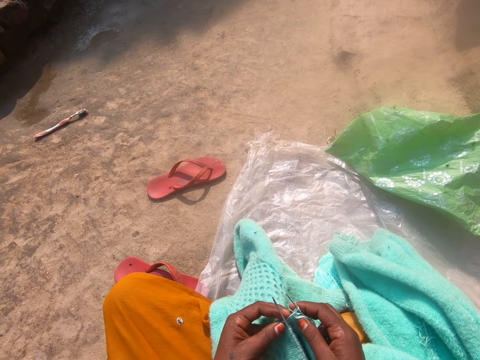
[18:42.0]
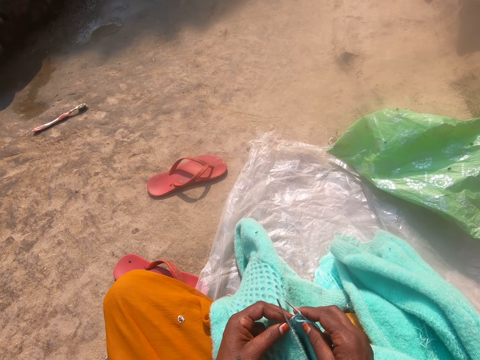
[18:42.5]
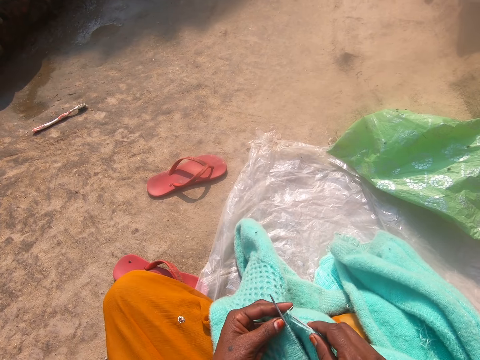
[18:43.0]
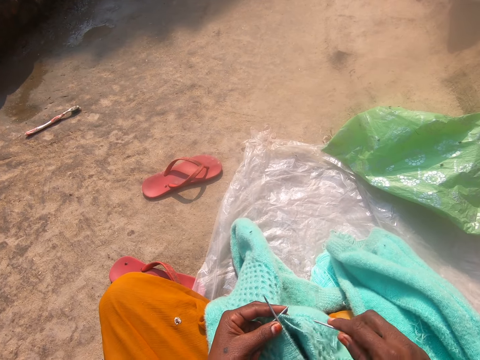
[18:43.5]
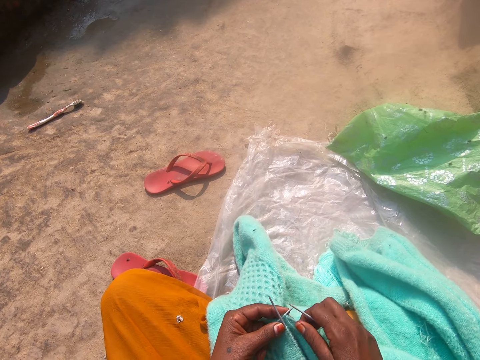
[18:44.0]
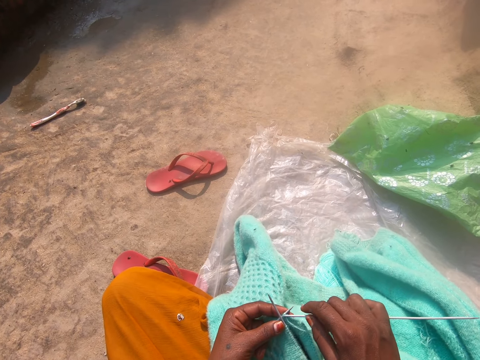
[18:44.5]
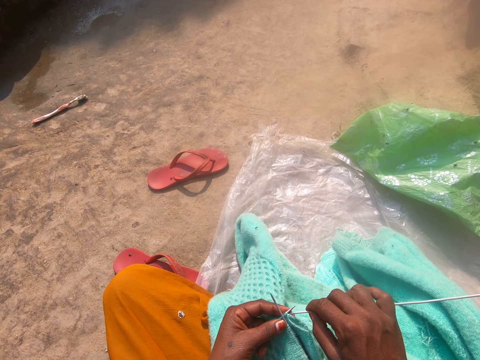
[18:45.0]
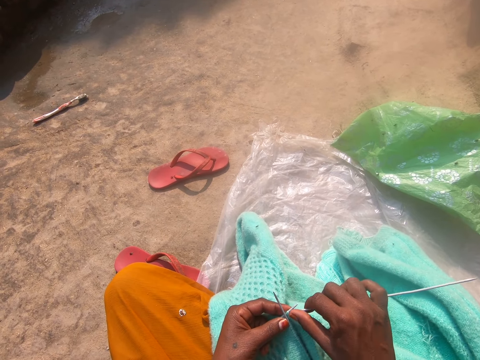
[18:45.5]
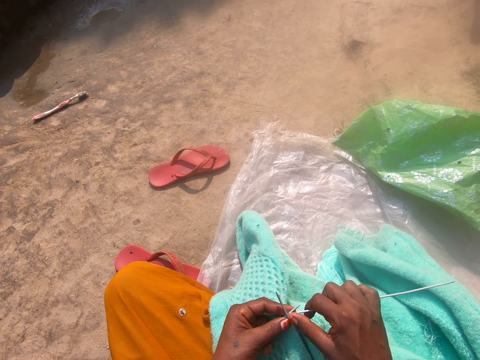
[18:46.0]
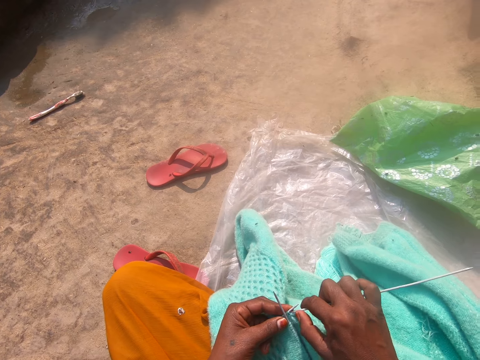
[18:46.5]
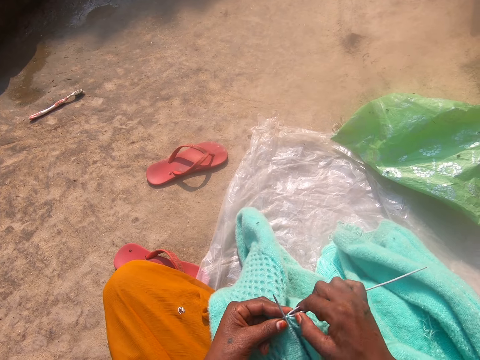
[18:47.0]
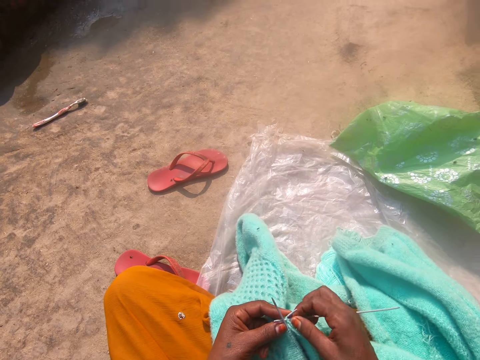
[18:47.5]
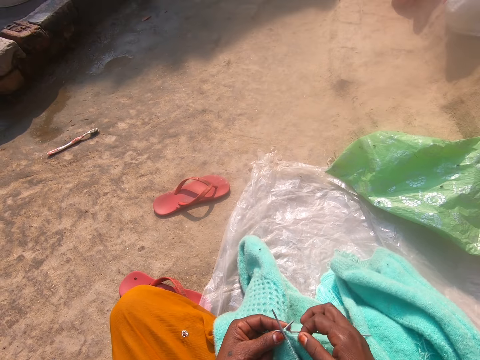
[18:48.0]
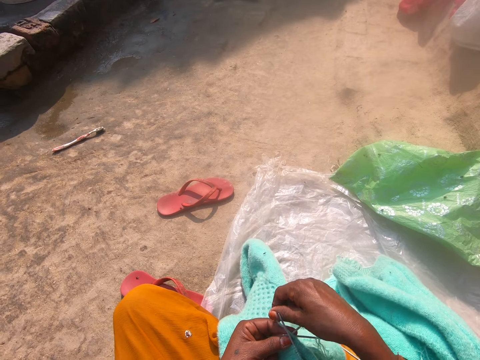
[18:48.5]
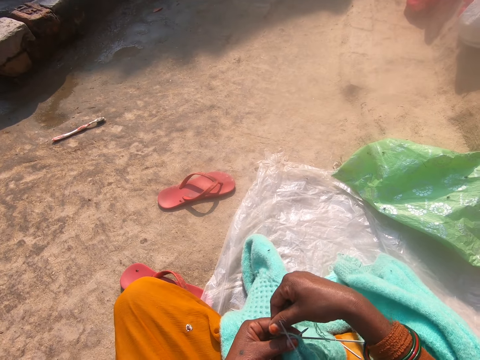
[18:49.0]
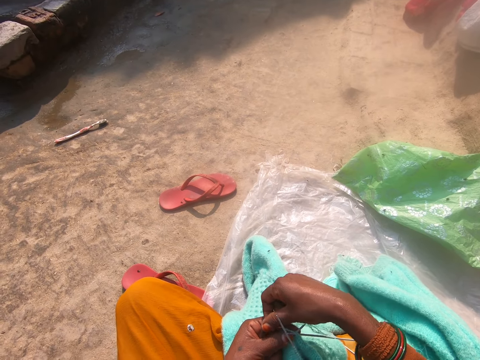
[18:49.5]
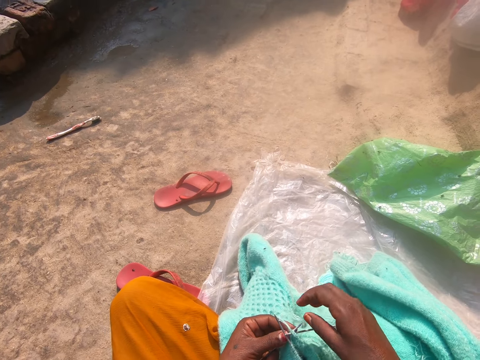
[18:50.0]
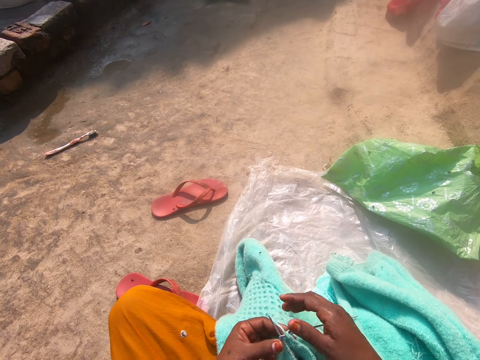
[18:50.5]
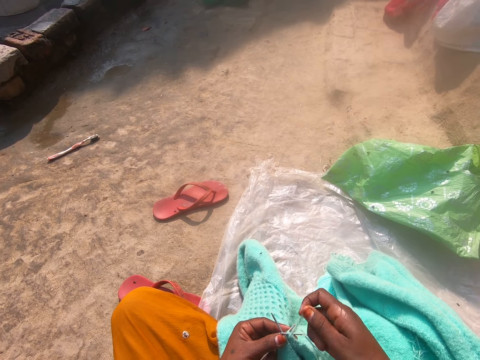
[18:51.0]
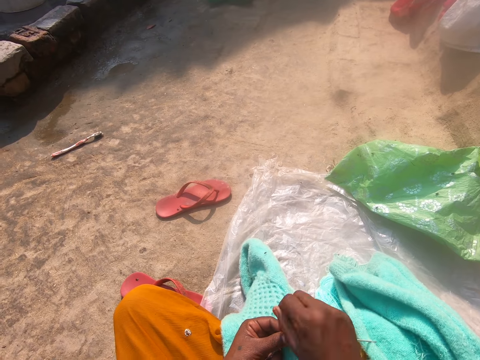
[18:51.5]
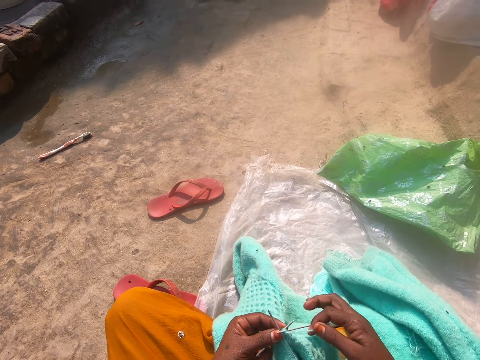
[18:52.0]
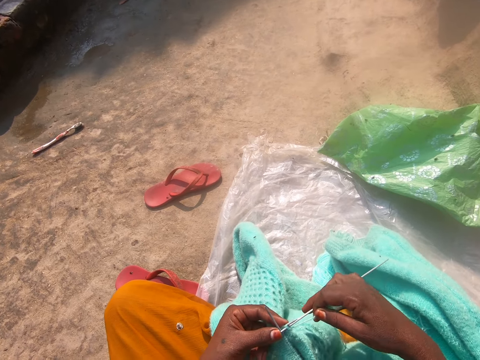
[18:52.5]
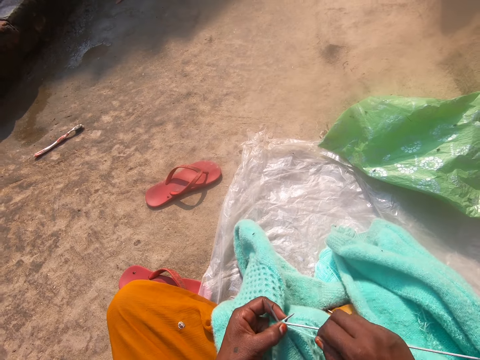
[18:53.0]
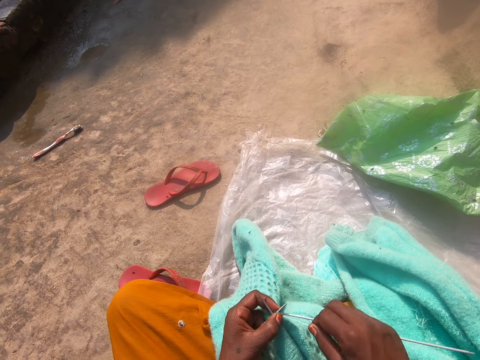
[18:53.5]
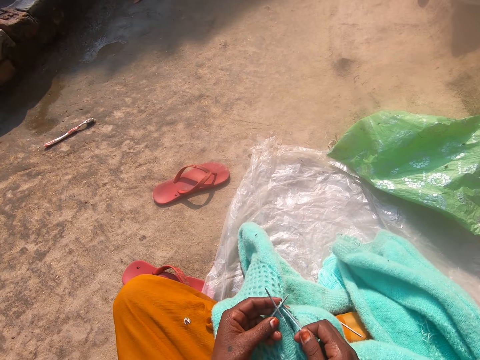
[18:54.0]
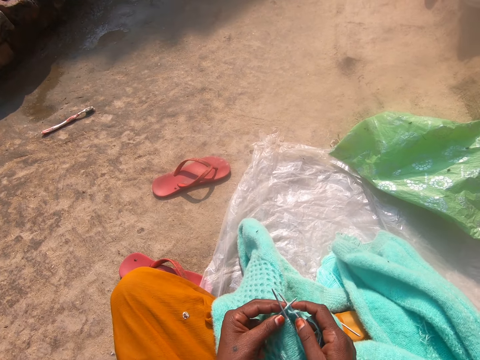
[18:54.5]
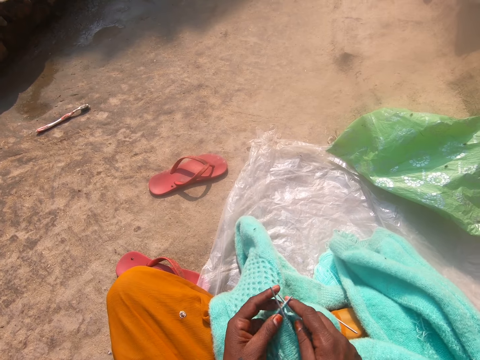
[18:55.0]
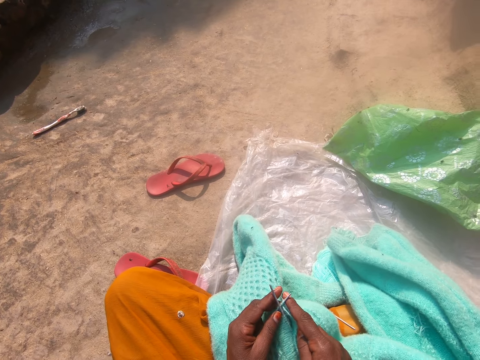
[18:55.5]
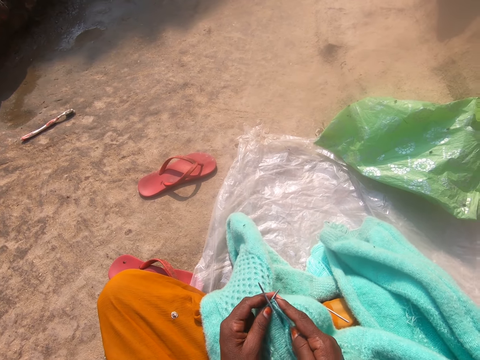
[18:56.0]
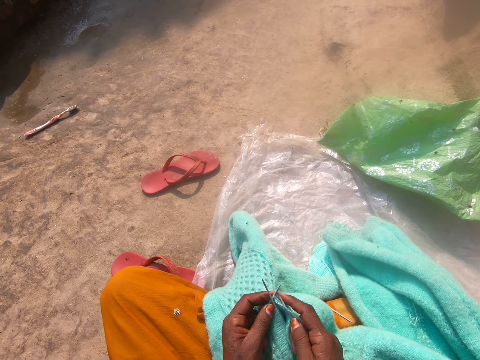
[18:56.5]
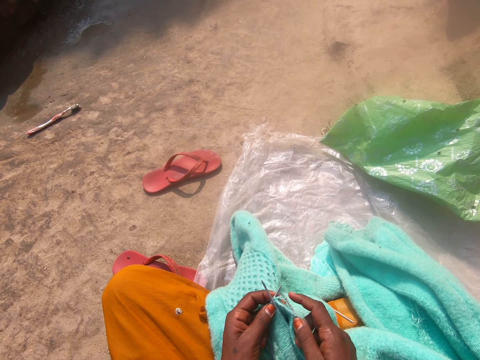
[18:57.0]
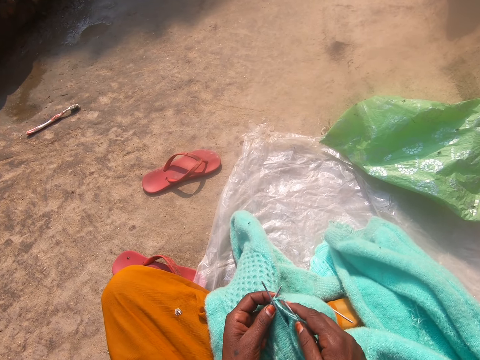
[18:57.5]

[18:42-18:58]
The camera wearer knits the cloth. They roll the string on the knitting needle. They knit the cloth.

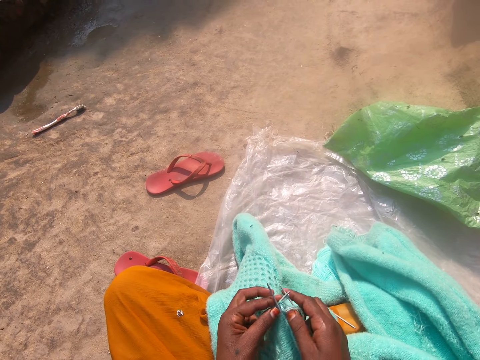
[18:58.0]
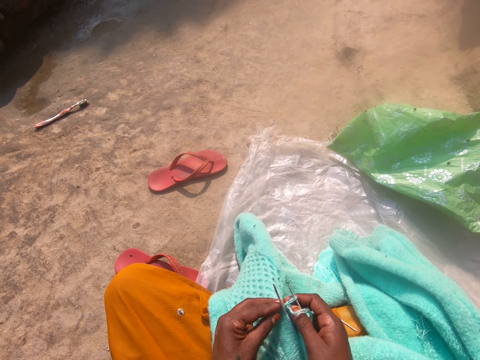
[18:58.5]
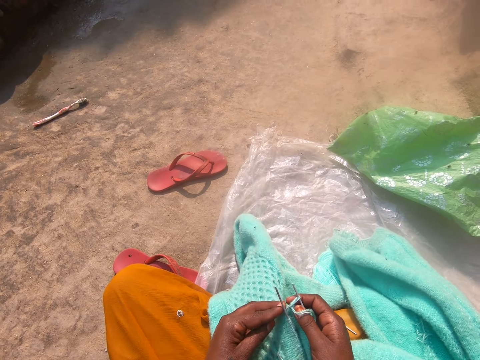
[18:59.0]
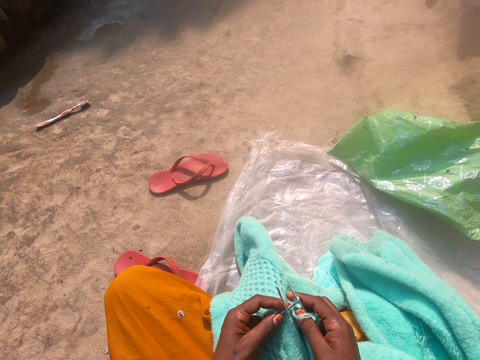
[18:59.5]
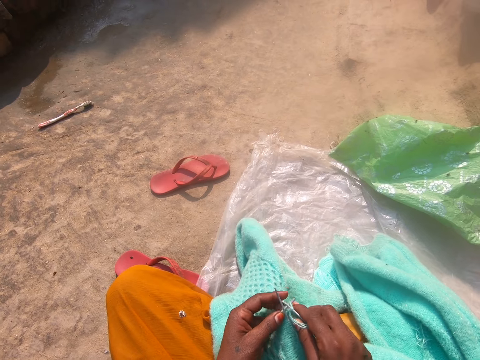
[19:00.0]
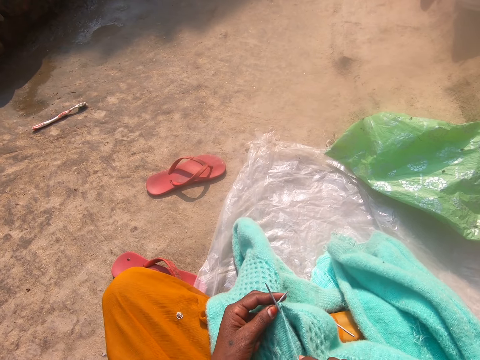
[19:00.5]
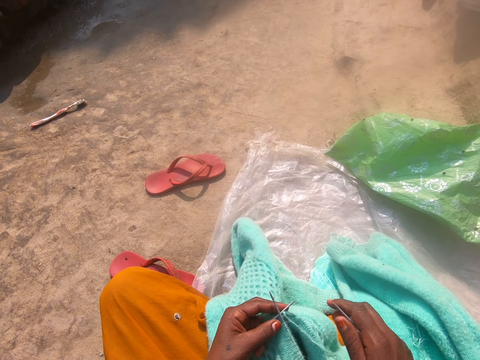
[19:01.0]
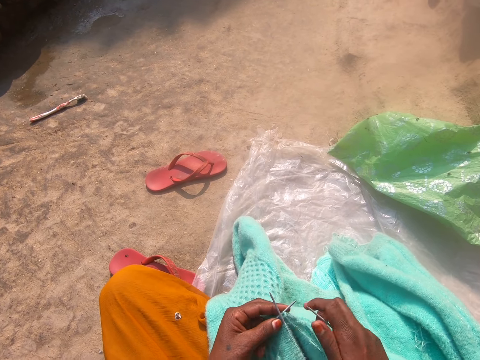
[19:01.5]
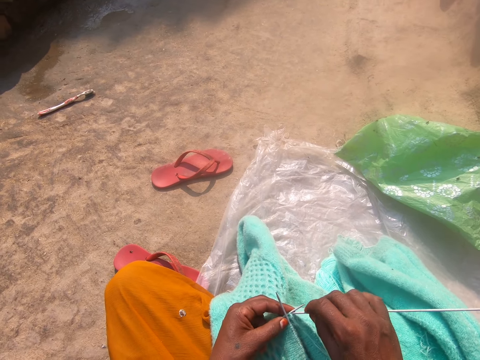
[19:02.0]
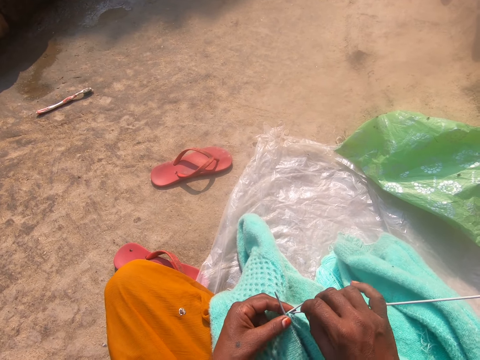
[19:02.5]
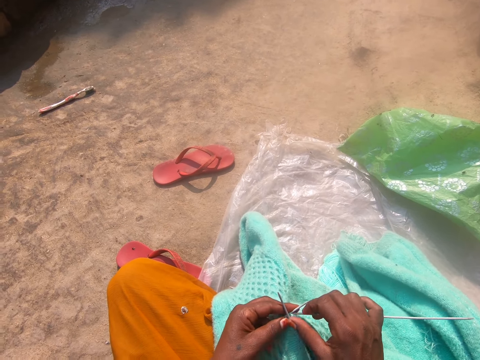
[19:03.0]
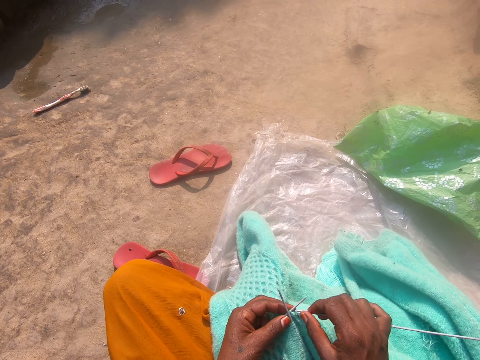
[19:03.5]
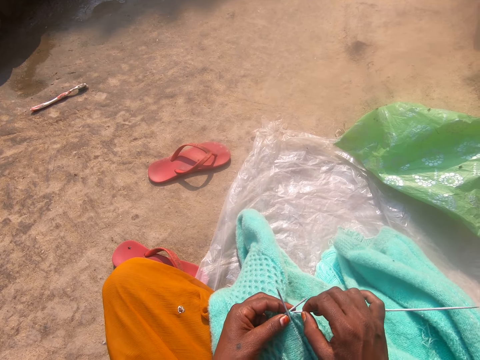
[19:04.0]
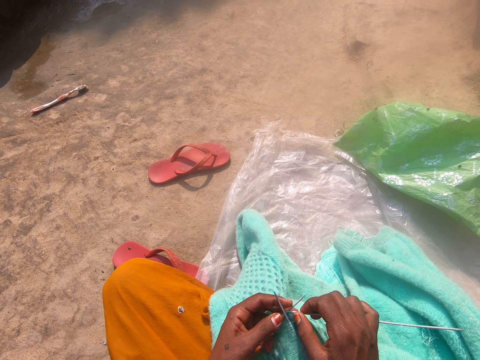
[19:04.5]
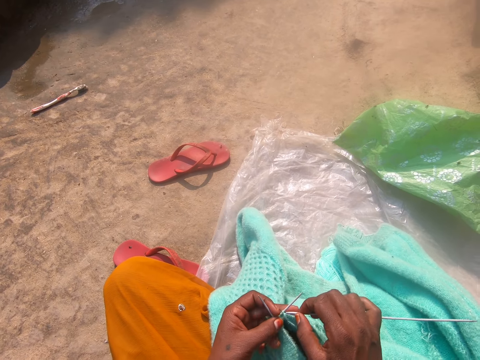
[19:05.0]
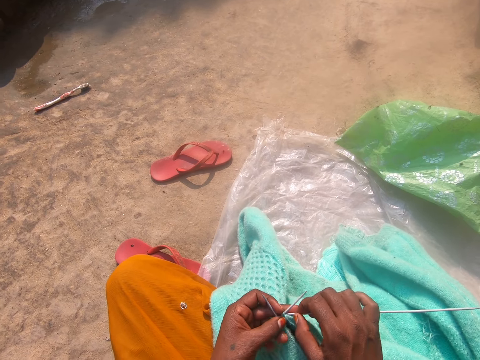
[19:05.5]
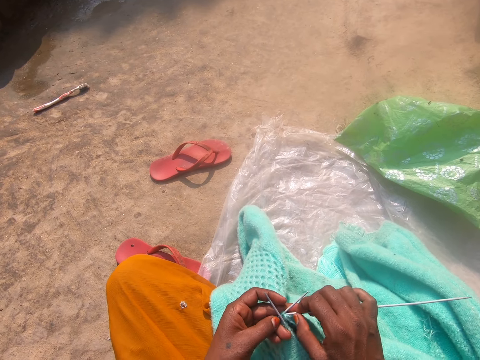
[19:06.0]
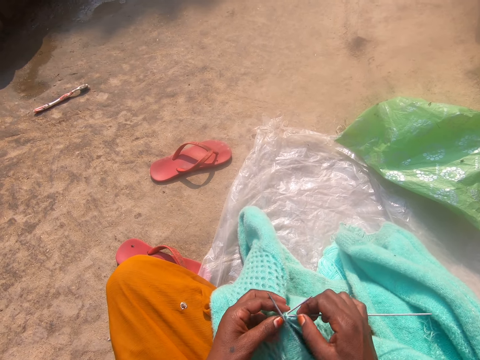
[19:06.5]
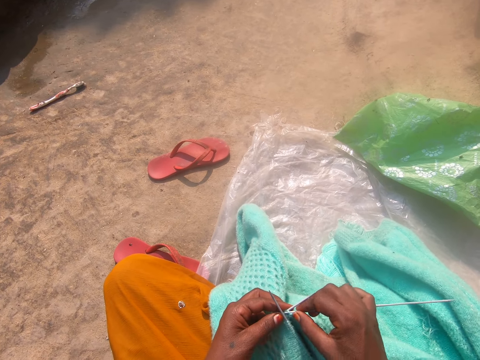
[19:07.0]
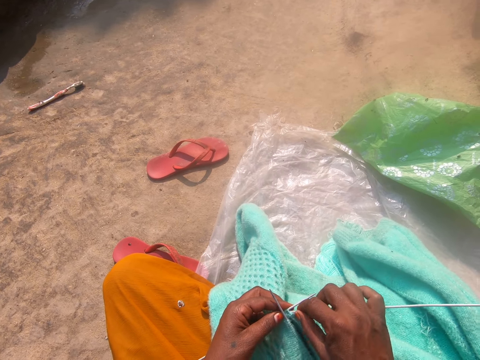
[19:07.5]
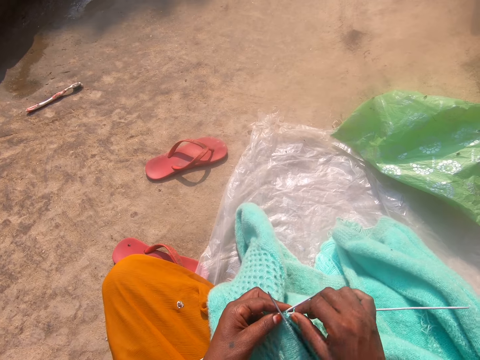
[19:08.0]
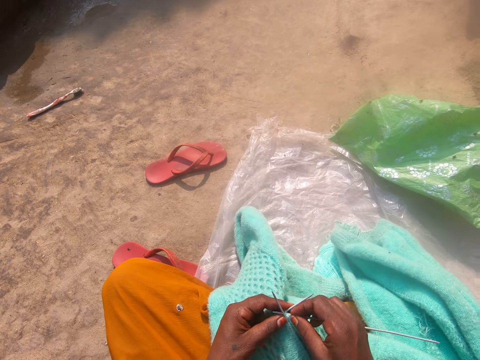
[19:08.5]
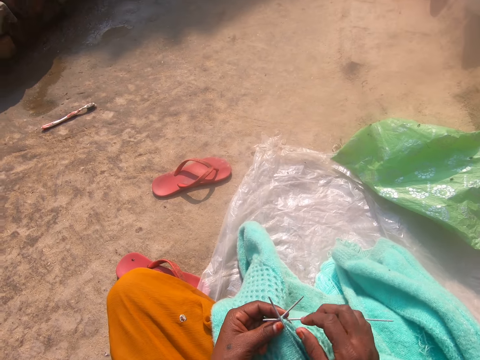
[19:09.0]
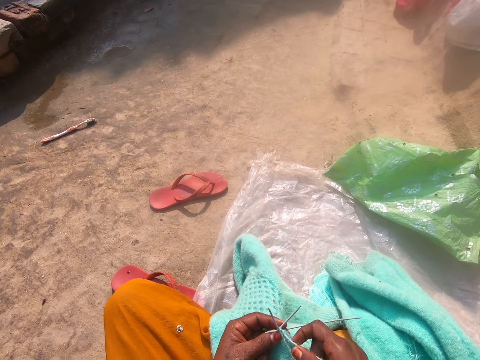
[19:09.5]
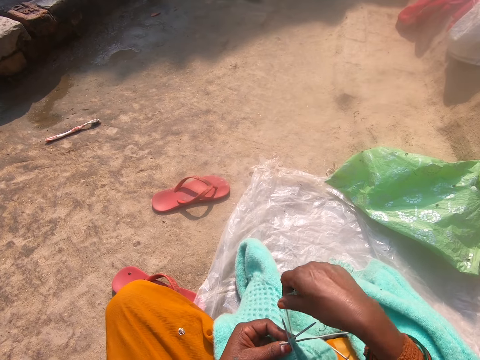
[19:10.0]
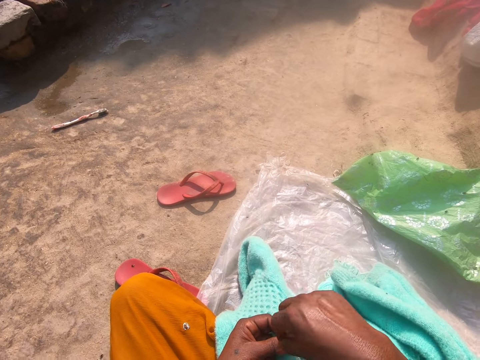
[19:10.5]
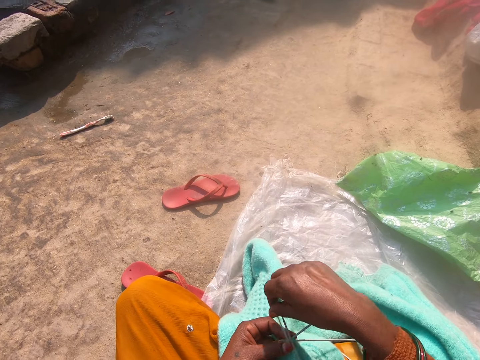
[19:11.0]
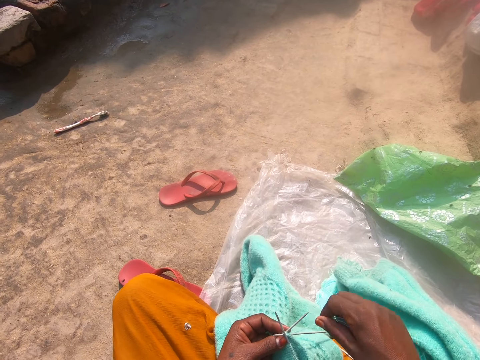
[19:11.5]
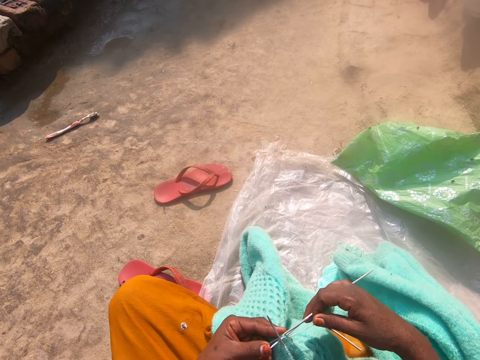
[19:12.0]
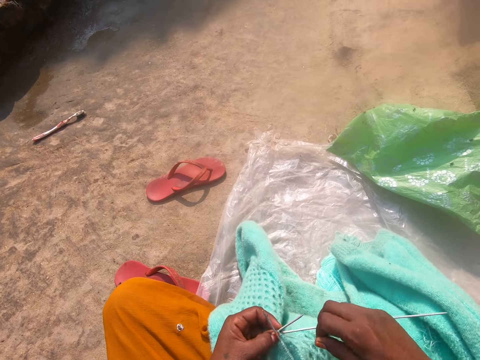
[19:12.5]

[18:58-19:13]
The camera wearer rolls the string on the knitting needle.
